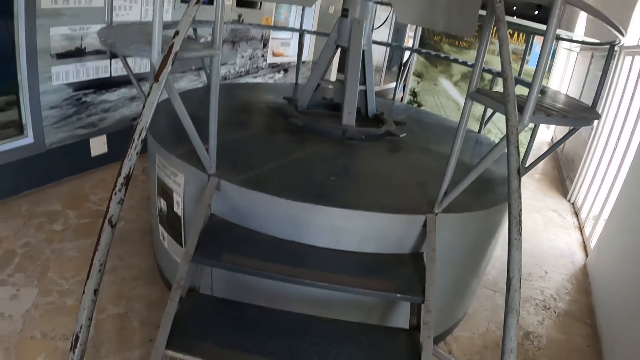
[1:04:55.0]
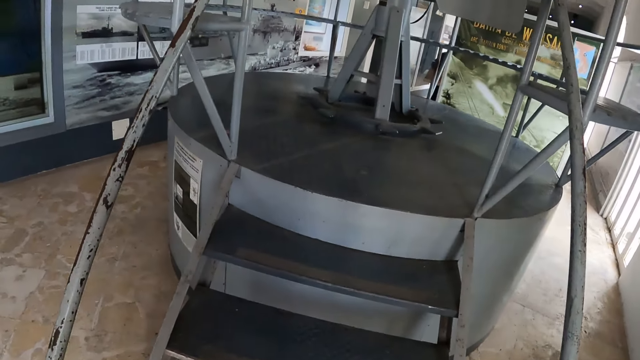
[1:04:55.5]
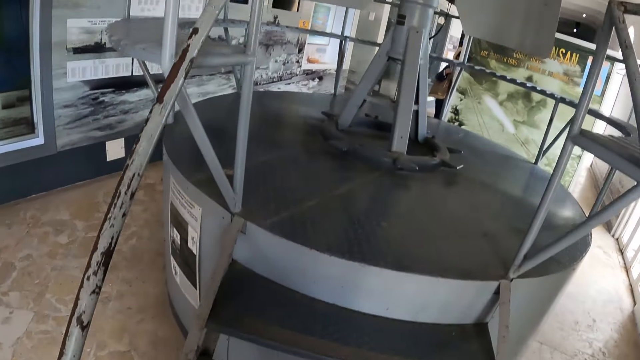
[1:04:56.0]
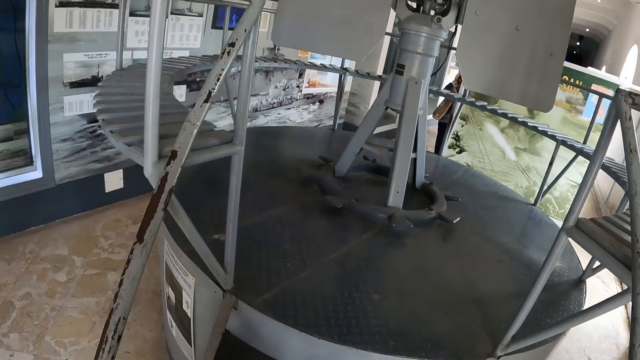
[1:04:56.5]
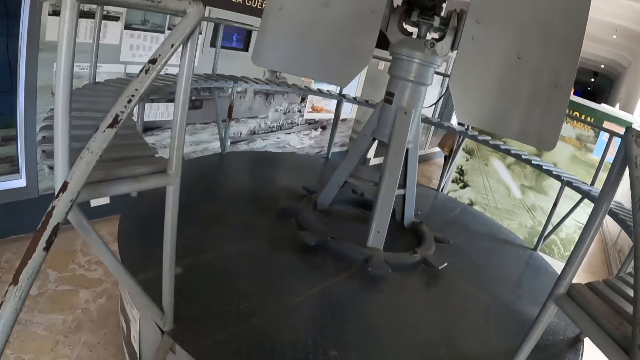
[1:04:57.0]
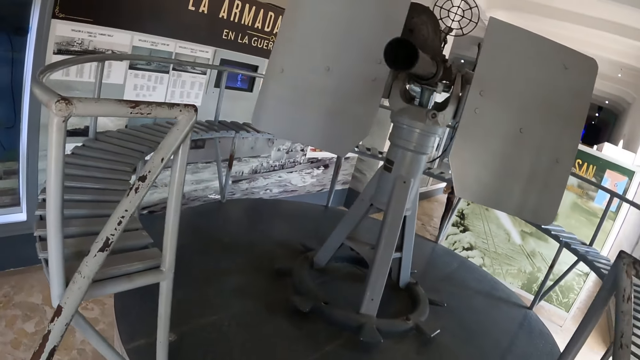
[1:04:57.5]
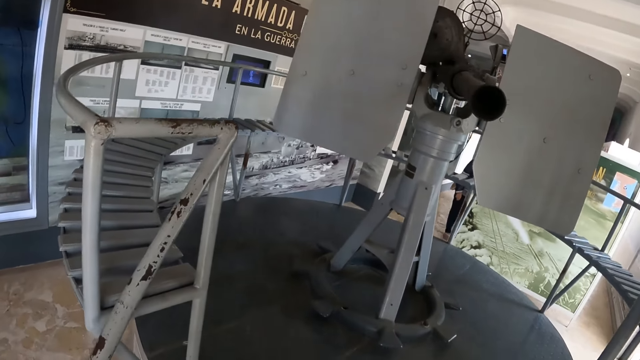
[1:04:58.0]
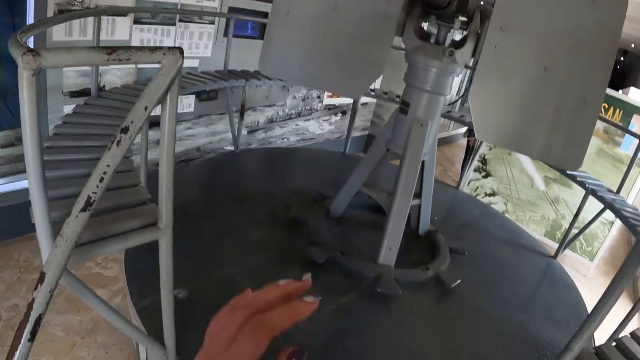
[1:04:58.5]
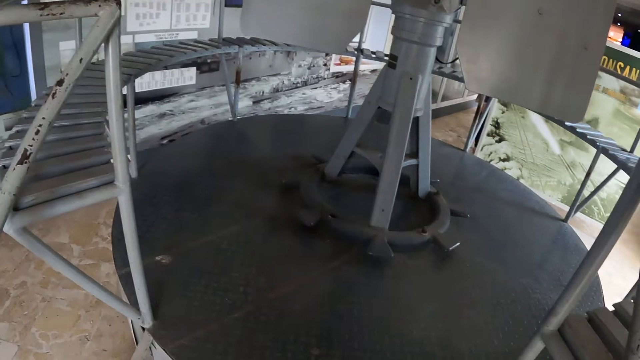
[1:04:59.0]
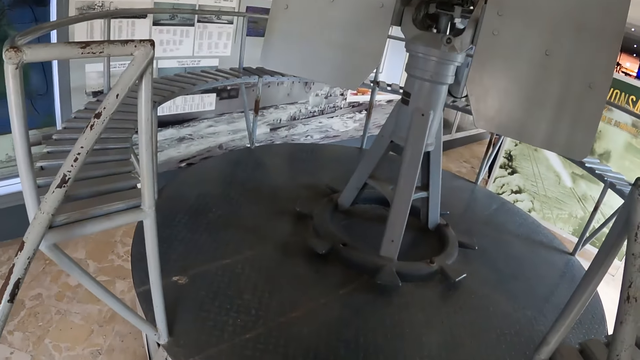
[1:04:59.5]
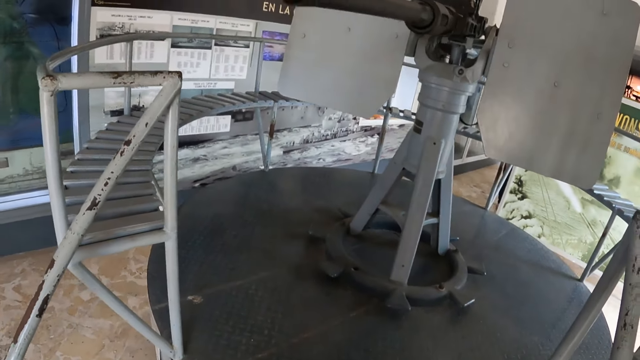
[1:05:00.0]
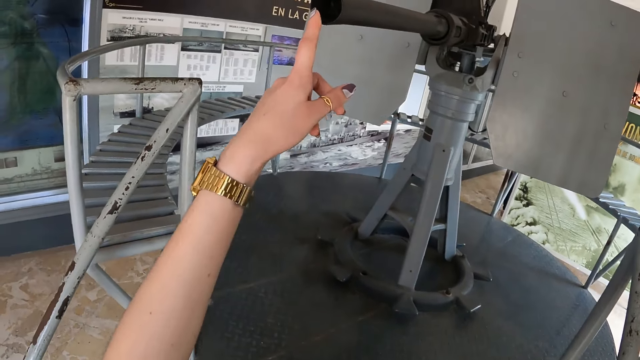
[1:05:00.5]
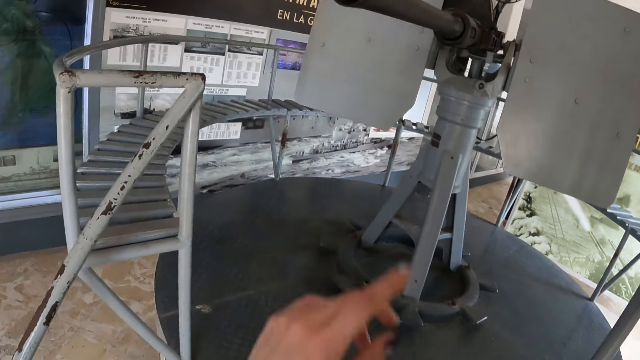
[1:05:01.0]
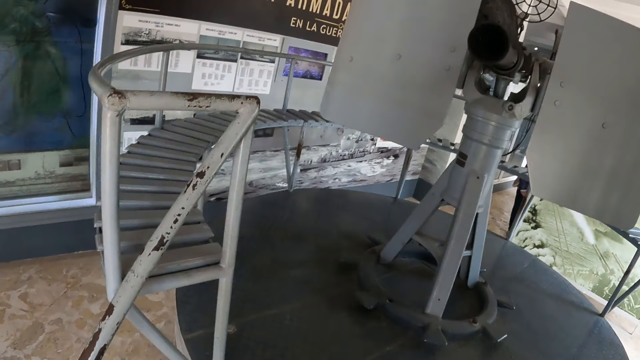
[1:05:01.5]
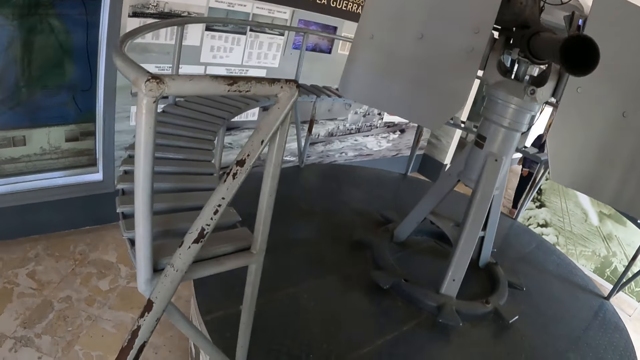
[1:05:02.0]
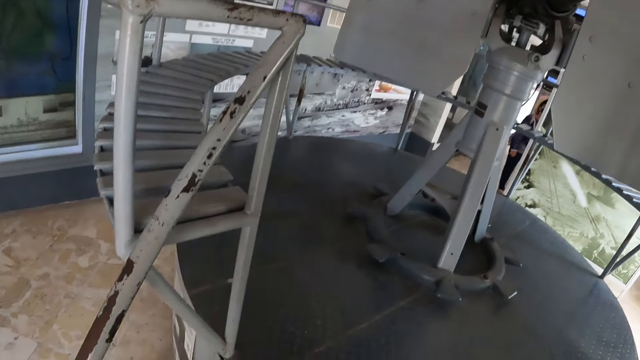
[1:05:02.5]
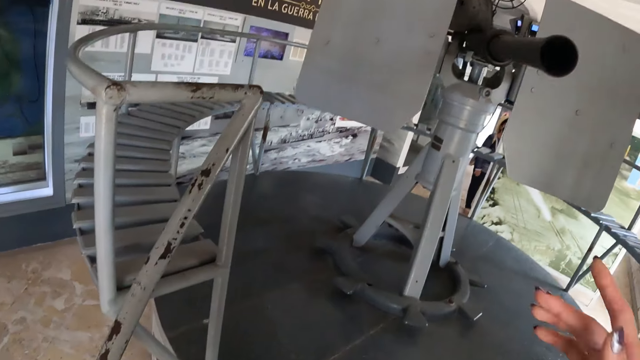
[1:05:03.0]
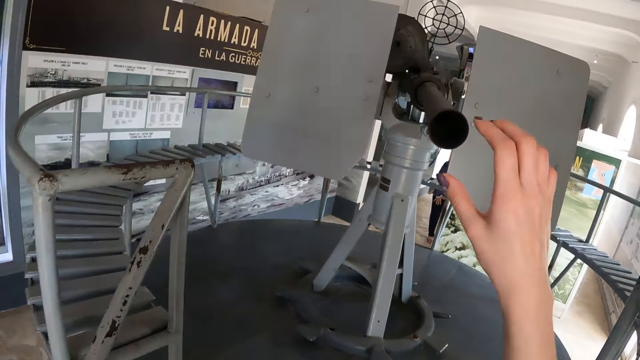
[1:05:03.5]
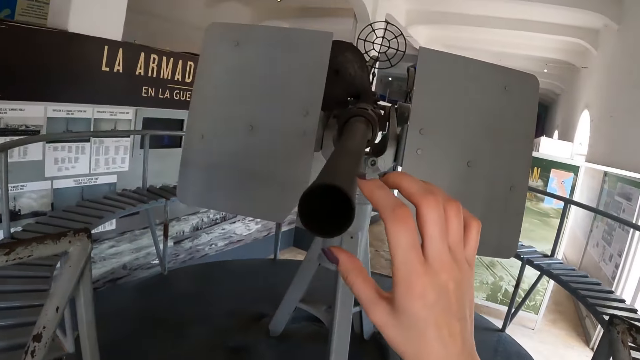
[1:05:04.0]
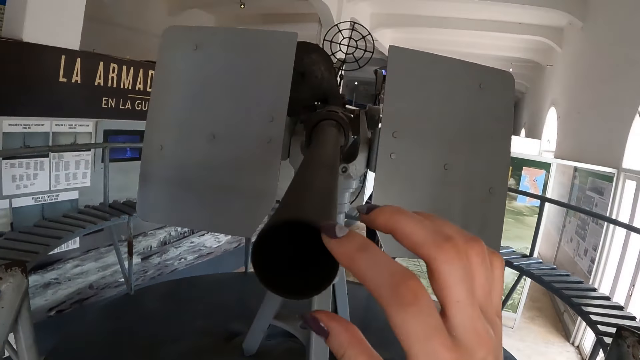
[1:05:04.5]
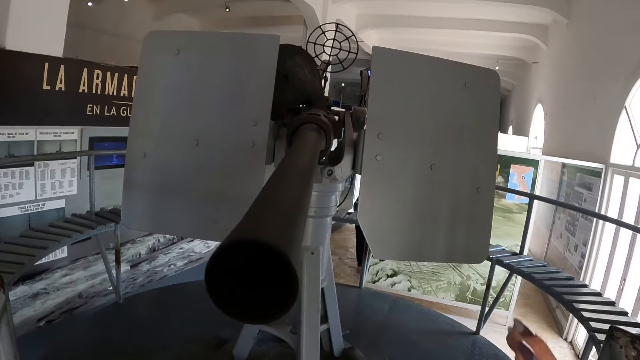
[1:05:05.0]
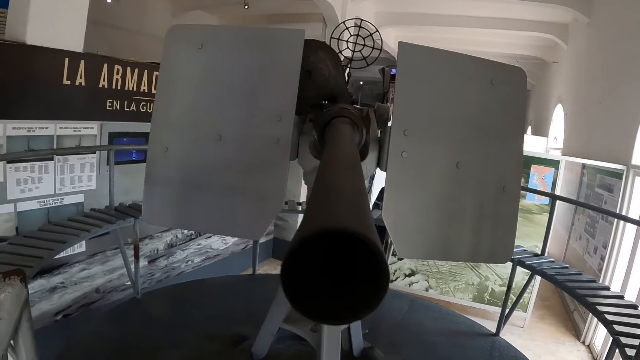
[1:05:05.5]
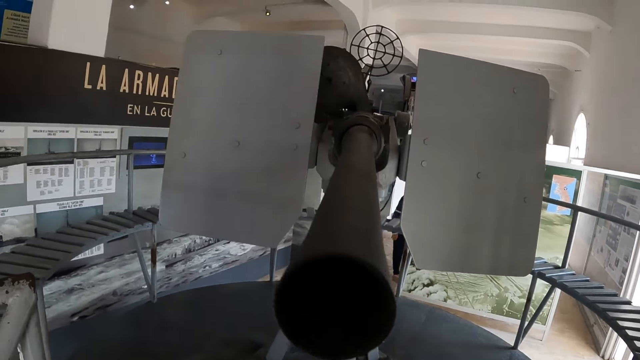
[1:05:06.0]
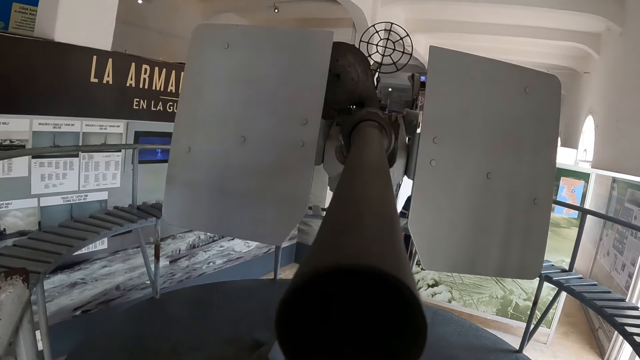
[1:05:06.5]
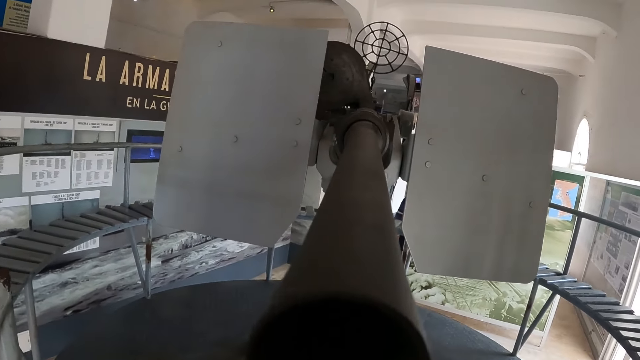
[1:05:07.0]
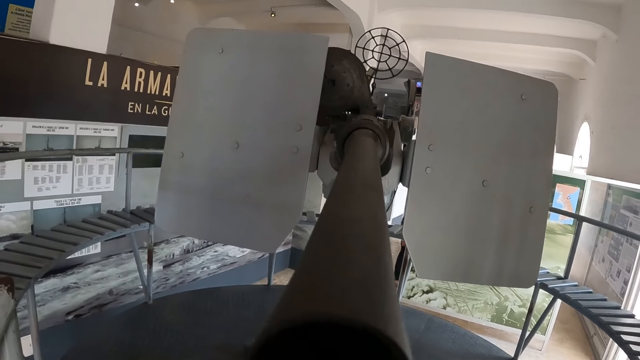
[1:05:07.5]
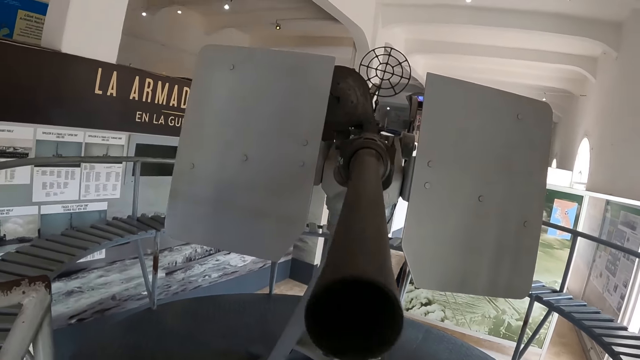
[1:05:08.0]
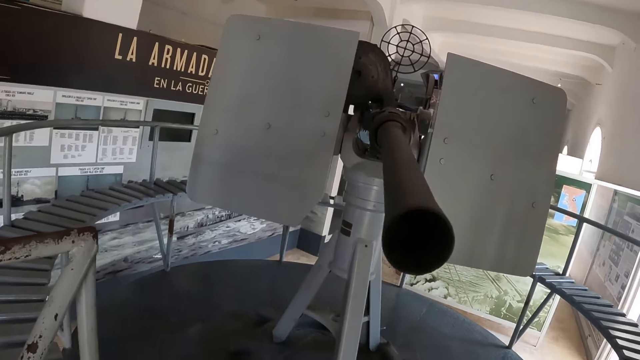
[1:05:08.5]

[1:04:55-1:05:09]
The camera wearer ascends the stairs. She stares at the telescope. She points at the telescope. She touches something. She stares at the telescope. She holds the telescope with her right hand. She touches something again. She stares at the telescope.

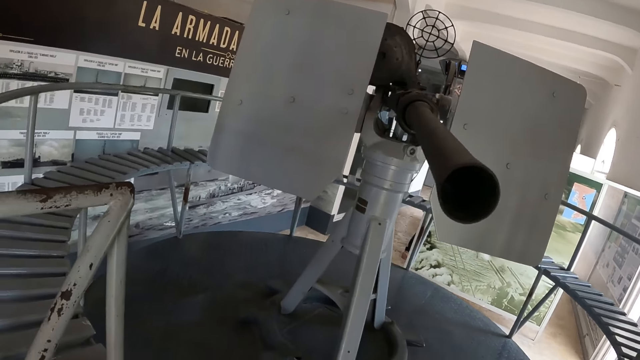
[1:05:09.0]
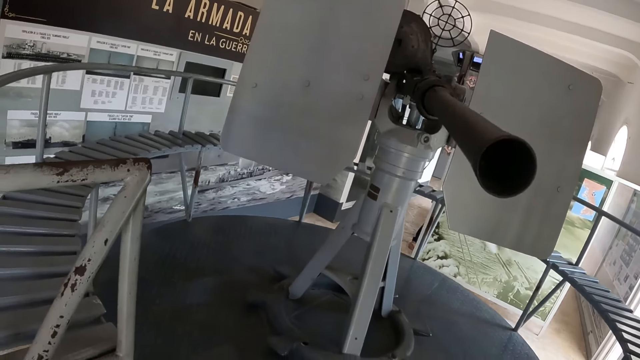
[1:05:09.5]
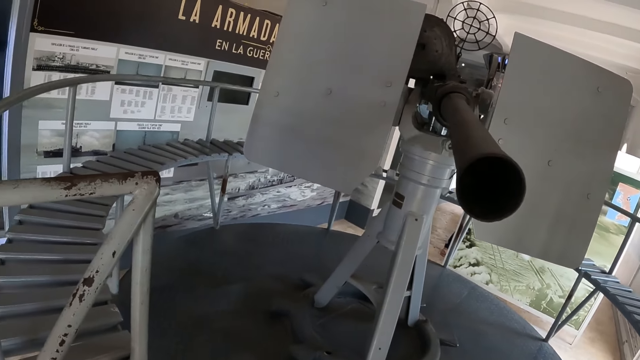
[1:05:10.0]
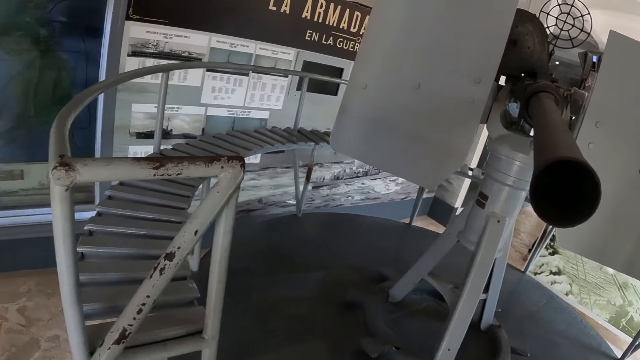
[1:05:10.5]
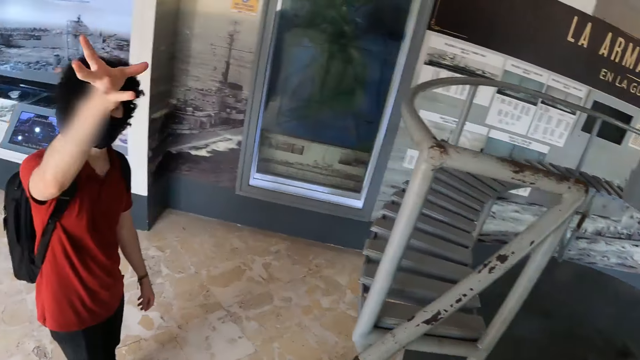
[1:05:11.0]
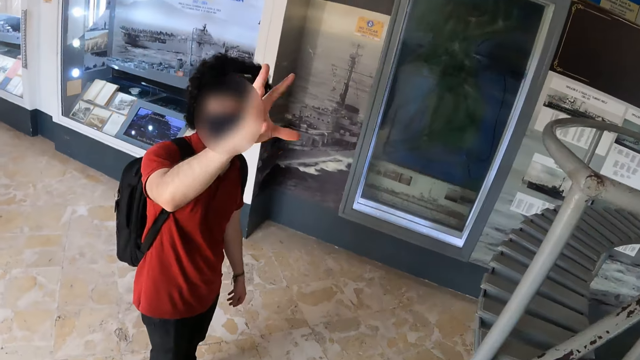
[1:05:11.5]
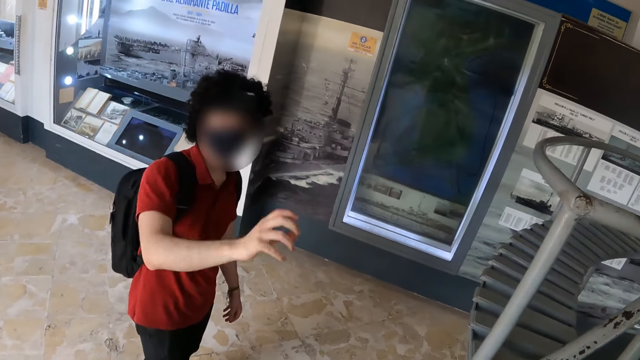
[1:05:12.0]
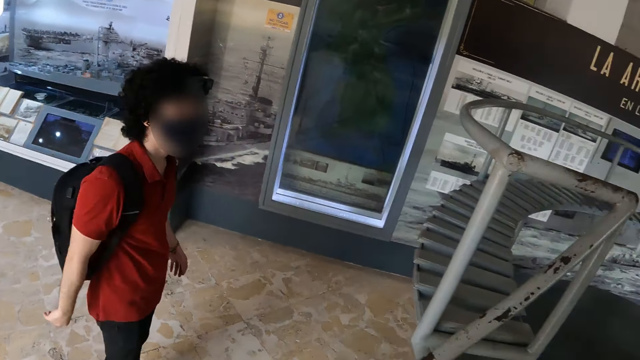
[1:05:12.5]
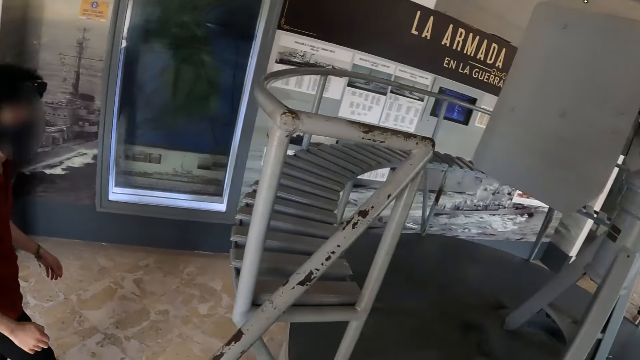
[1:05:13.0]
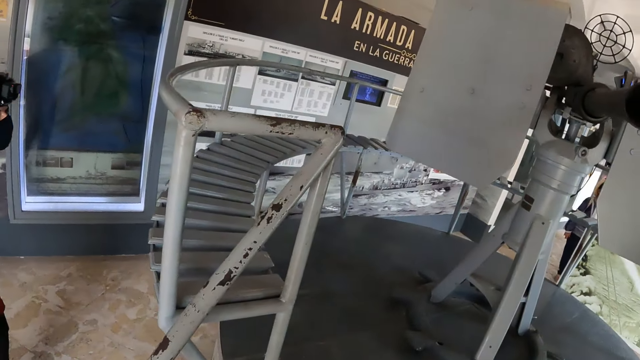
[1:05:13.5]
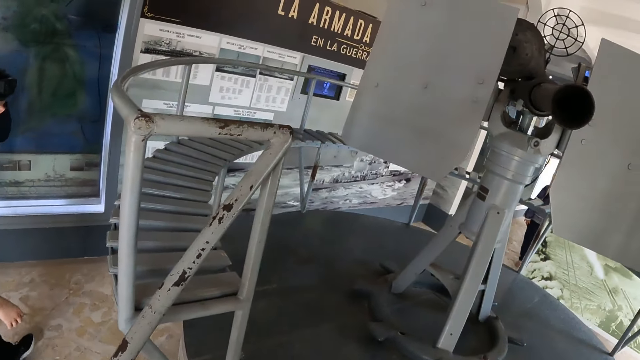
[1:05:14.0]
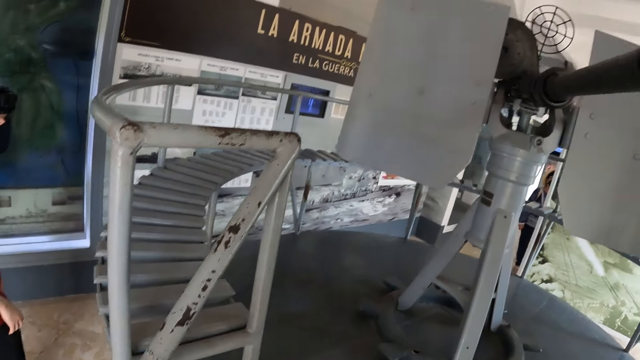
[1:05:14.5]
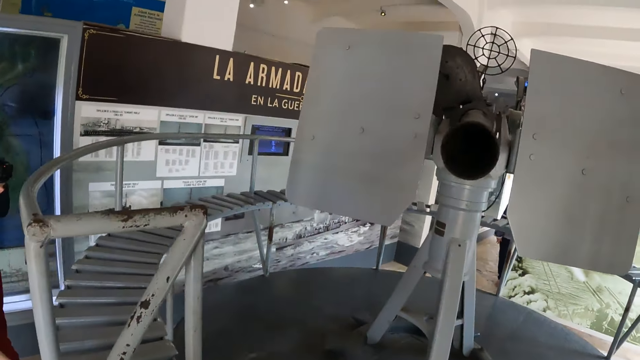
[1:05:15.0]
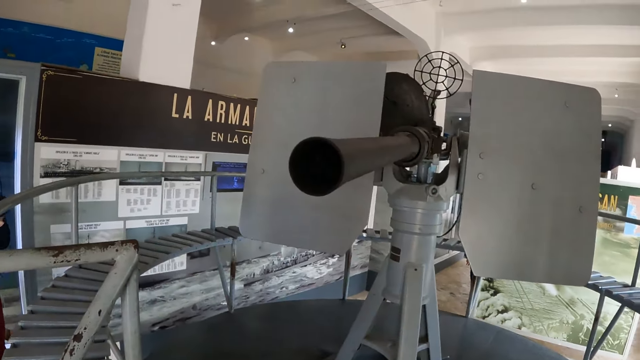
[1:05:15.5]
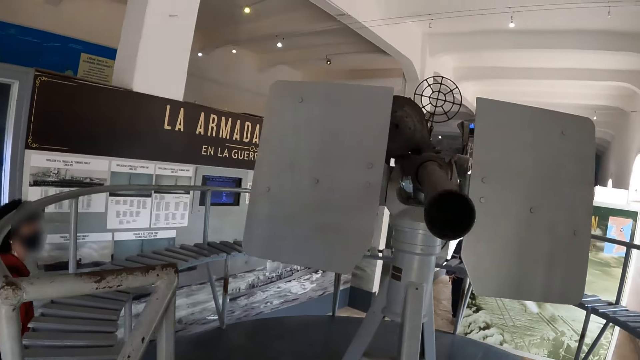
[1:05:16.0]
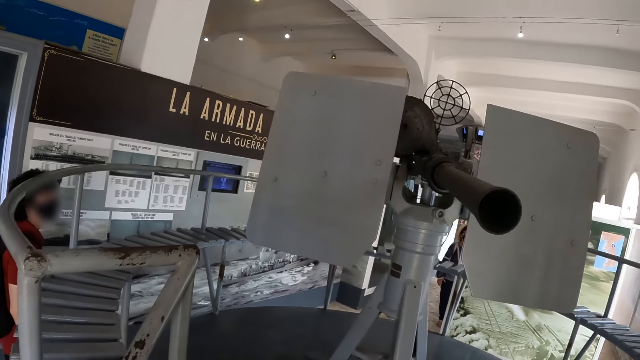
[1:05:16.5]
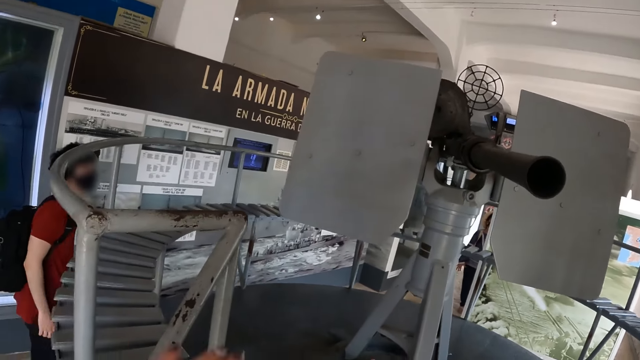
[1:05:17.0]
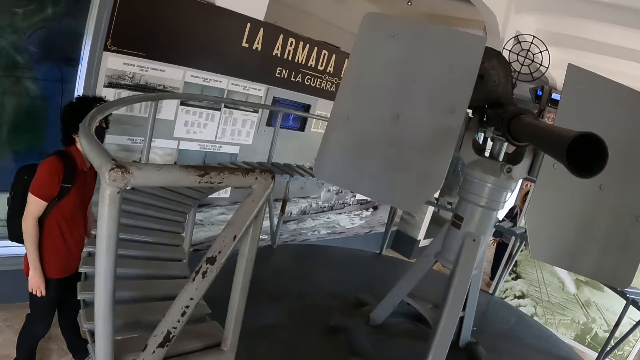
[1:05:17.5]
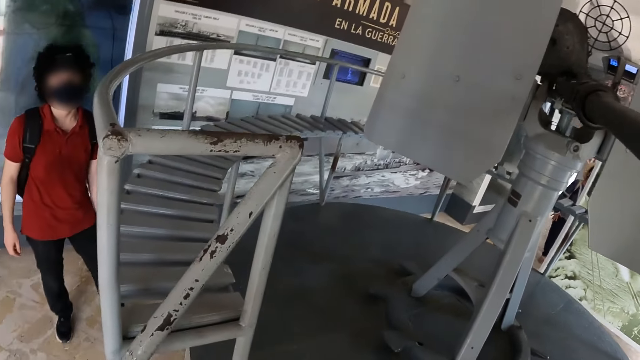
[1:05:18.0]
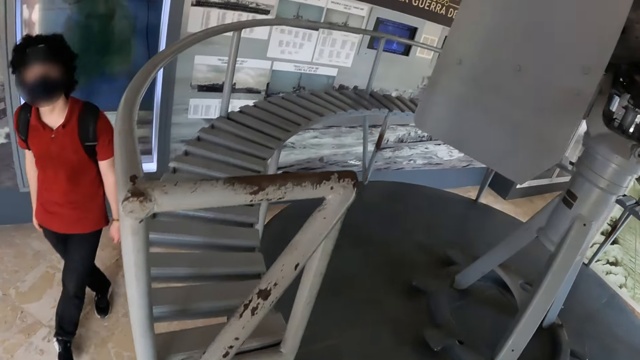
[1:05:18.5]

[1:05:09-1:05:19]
The camera wearer turns towards a man. The man sways his hand. The man interacts with the camera wearer and moves towards the telescope. The camera wearer stares at the telescope. They sway their hand. The man walks away from the camera wearer.
